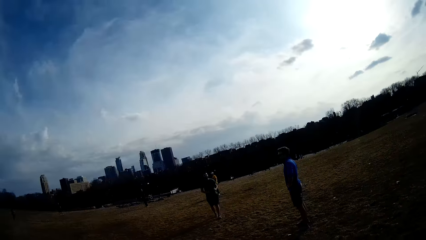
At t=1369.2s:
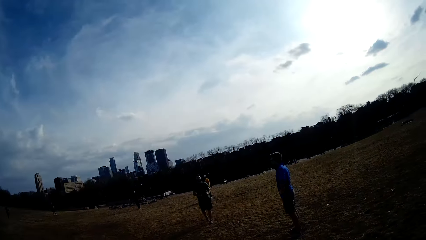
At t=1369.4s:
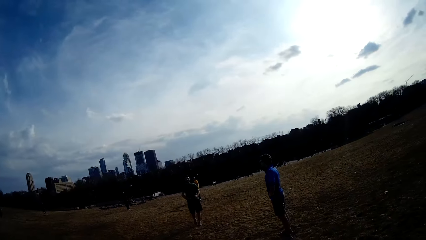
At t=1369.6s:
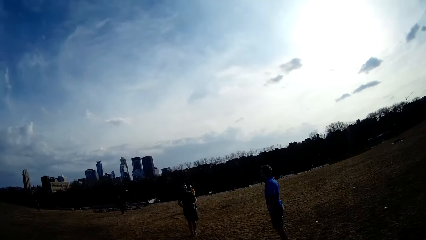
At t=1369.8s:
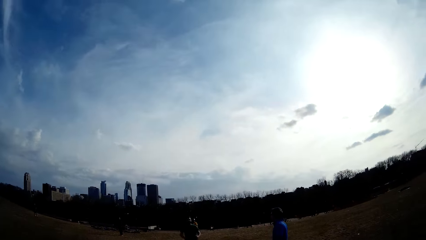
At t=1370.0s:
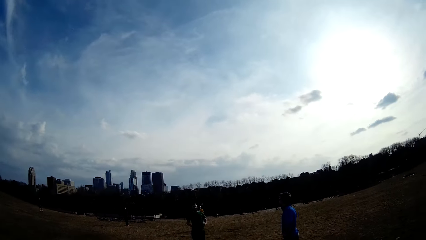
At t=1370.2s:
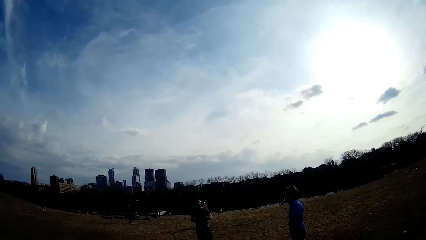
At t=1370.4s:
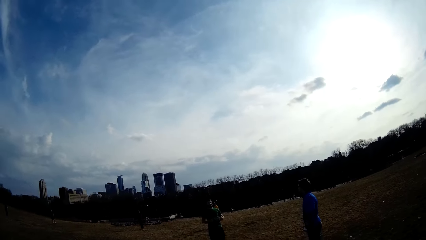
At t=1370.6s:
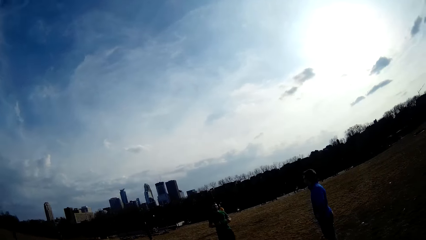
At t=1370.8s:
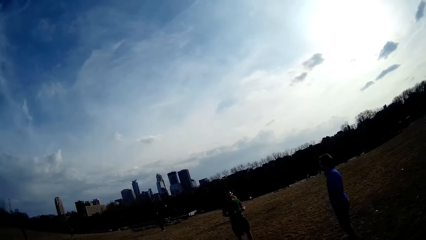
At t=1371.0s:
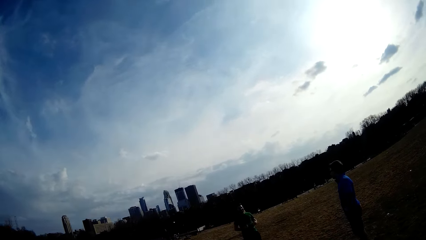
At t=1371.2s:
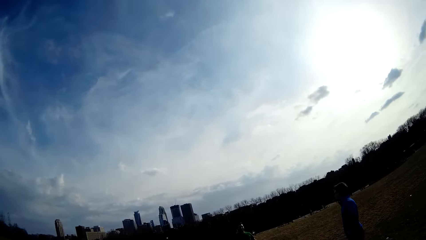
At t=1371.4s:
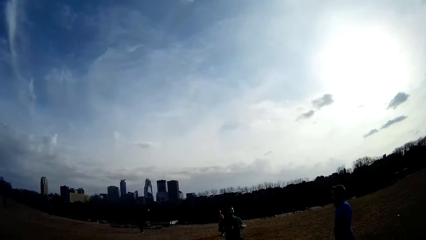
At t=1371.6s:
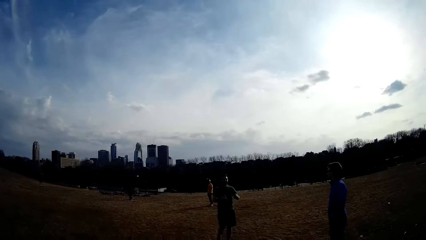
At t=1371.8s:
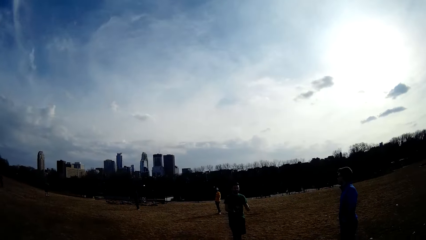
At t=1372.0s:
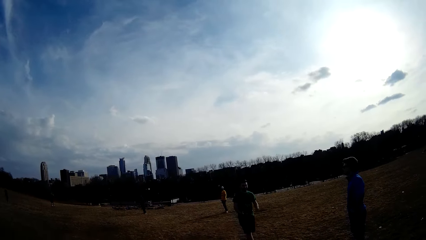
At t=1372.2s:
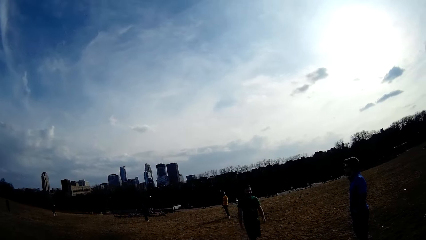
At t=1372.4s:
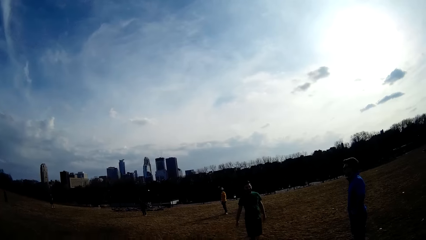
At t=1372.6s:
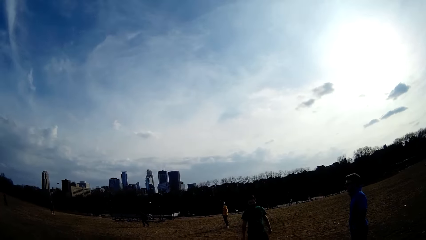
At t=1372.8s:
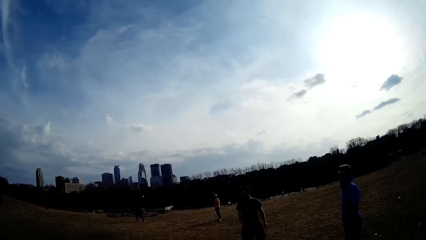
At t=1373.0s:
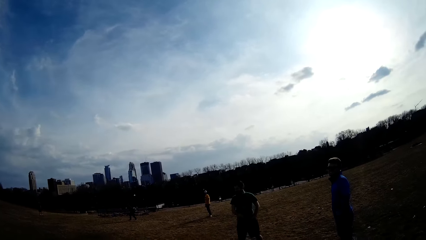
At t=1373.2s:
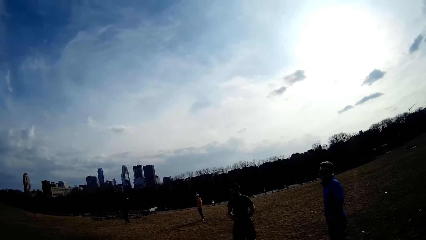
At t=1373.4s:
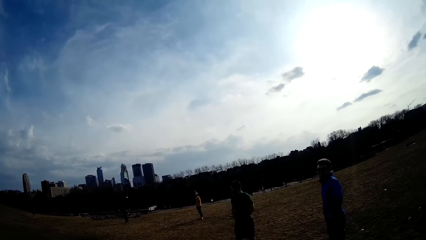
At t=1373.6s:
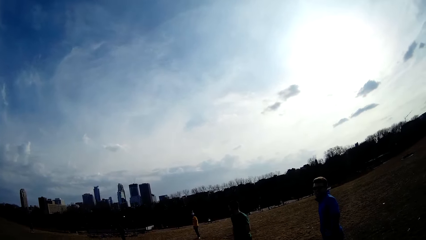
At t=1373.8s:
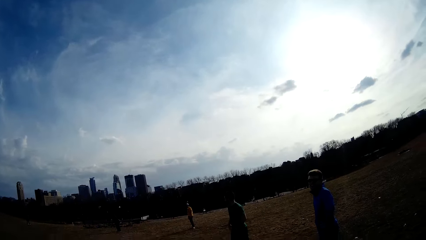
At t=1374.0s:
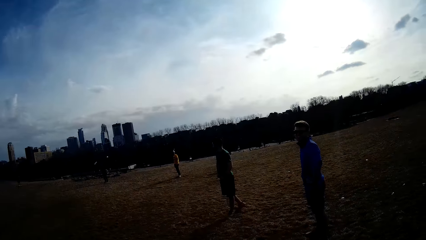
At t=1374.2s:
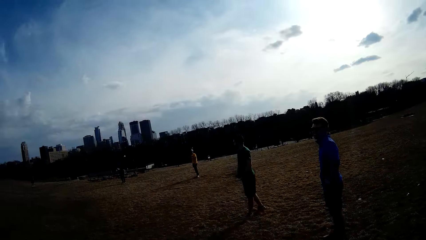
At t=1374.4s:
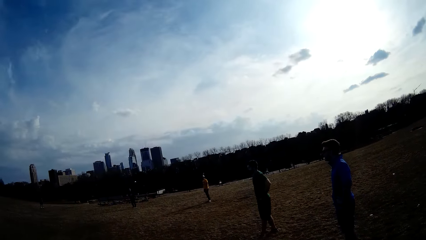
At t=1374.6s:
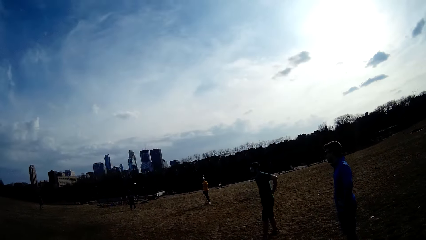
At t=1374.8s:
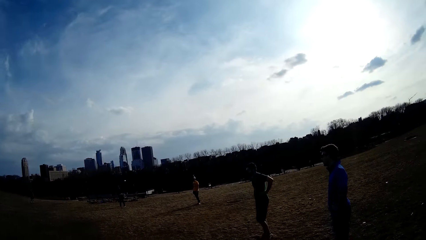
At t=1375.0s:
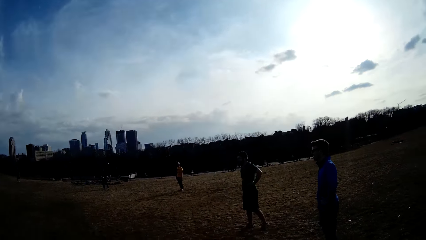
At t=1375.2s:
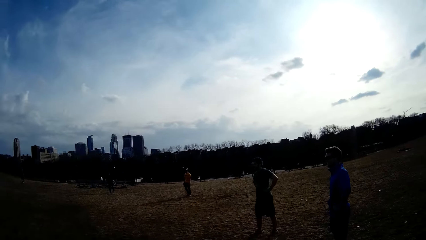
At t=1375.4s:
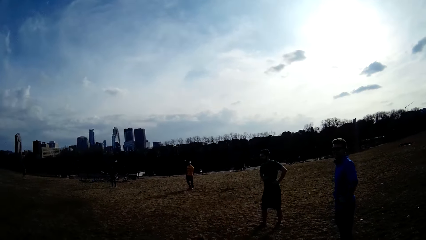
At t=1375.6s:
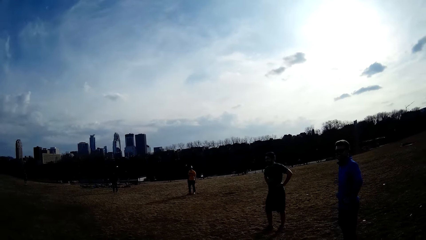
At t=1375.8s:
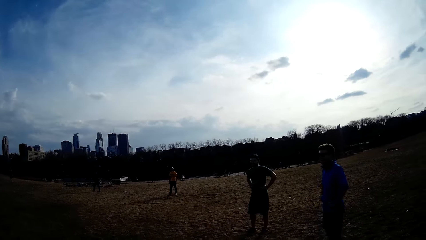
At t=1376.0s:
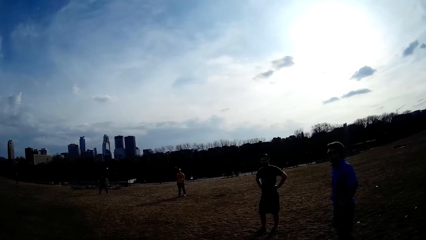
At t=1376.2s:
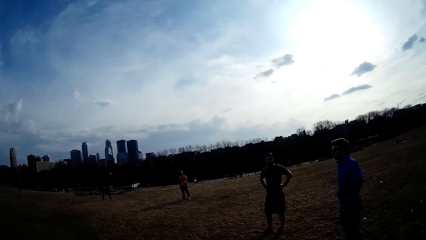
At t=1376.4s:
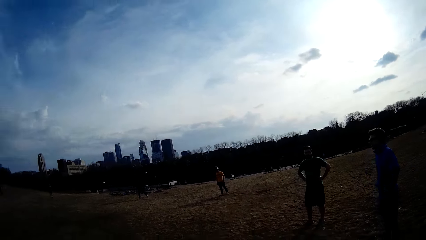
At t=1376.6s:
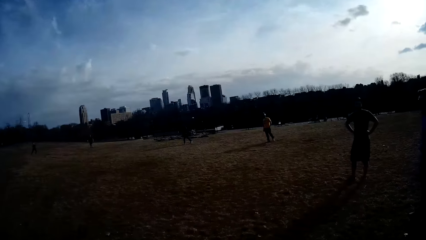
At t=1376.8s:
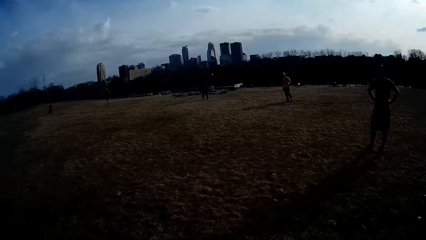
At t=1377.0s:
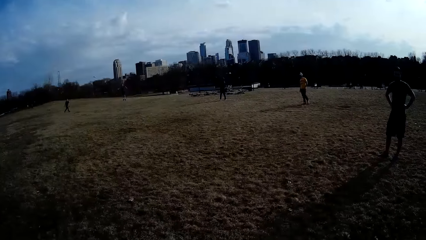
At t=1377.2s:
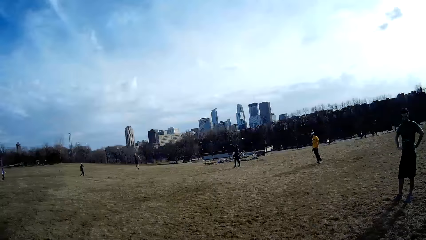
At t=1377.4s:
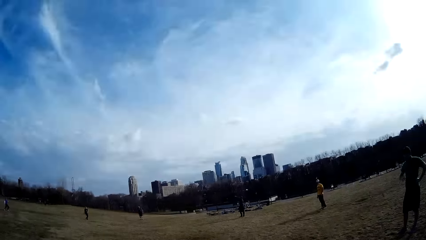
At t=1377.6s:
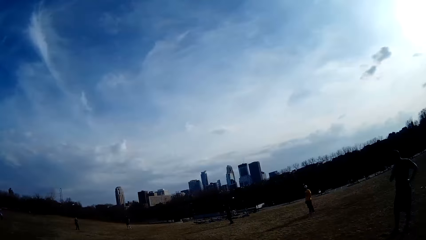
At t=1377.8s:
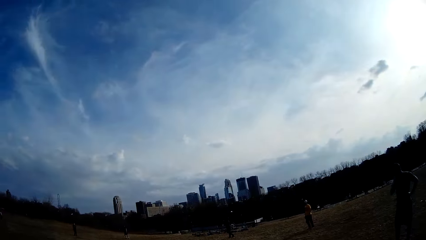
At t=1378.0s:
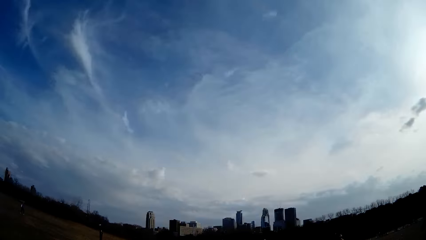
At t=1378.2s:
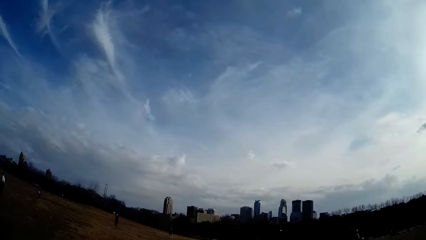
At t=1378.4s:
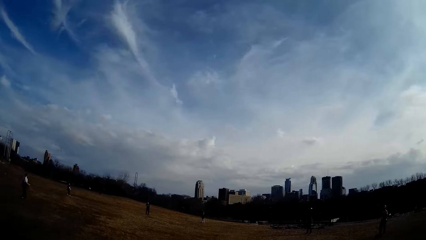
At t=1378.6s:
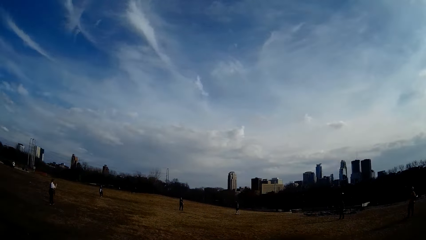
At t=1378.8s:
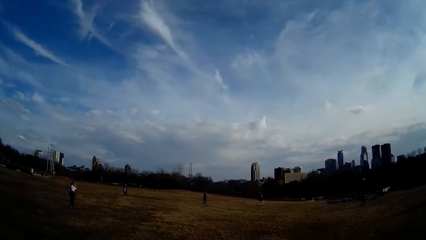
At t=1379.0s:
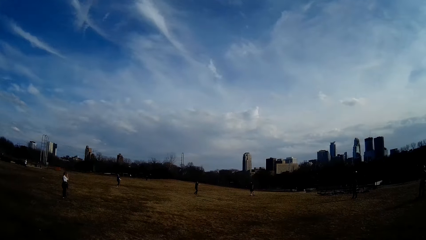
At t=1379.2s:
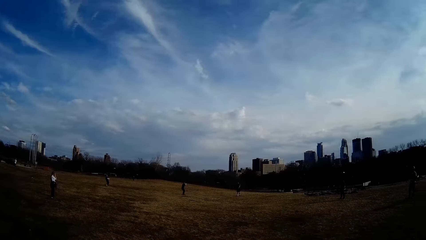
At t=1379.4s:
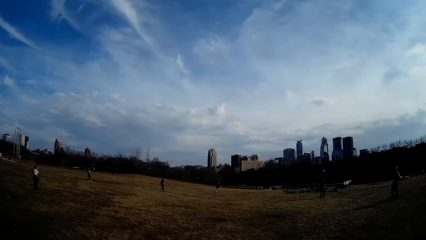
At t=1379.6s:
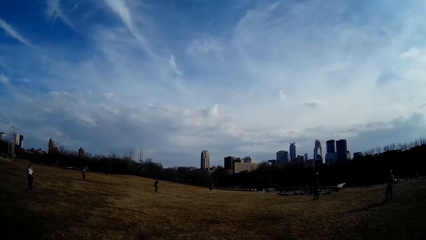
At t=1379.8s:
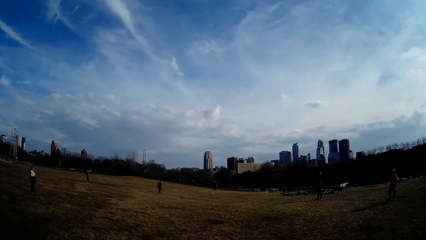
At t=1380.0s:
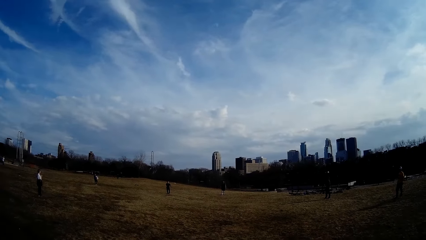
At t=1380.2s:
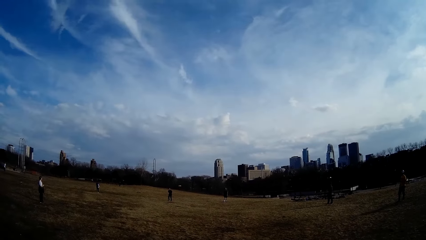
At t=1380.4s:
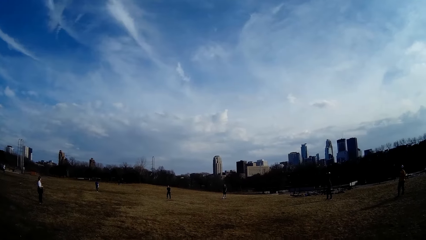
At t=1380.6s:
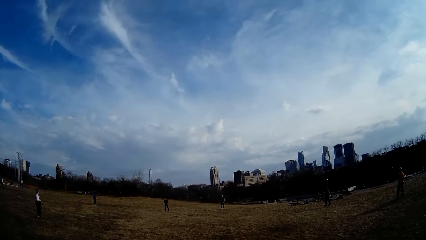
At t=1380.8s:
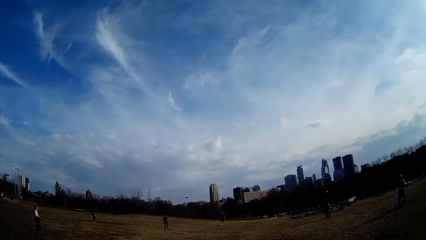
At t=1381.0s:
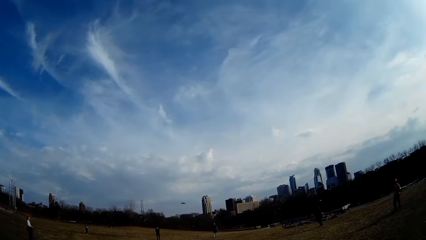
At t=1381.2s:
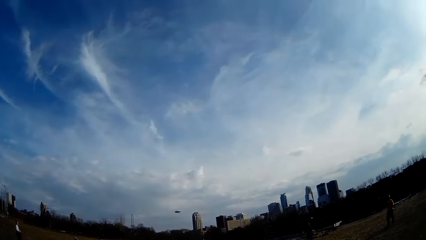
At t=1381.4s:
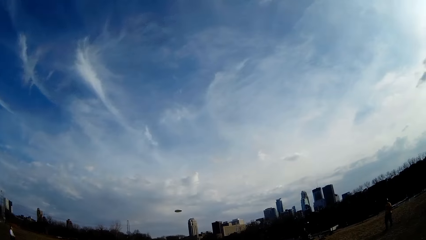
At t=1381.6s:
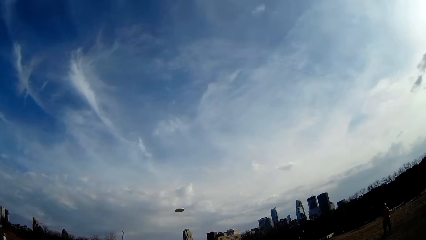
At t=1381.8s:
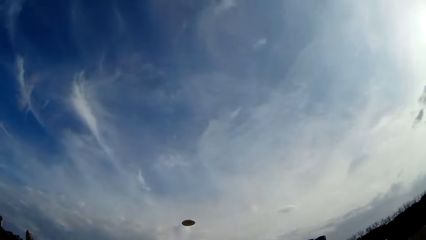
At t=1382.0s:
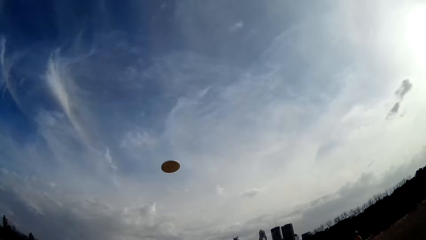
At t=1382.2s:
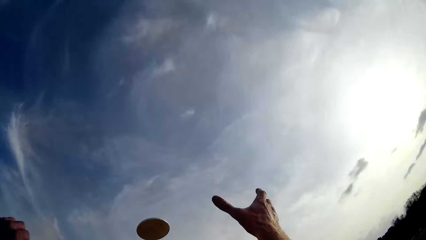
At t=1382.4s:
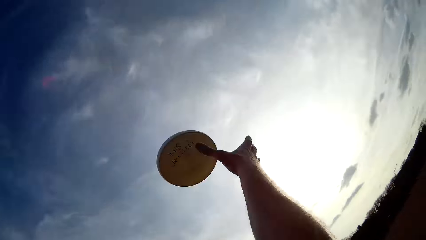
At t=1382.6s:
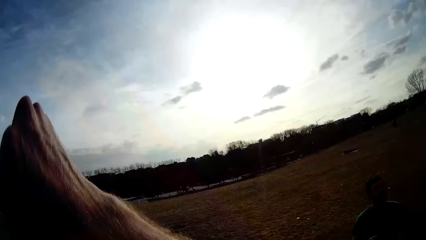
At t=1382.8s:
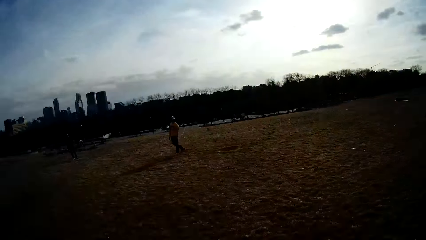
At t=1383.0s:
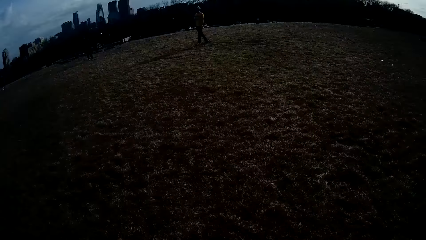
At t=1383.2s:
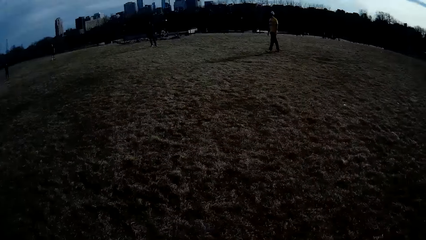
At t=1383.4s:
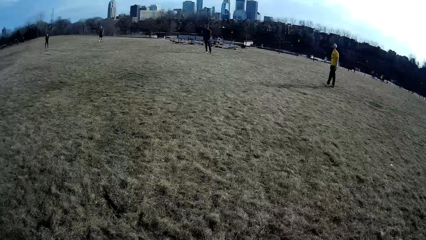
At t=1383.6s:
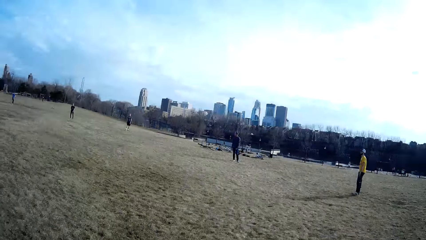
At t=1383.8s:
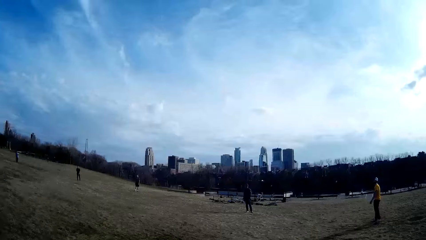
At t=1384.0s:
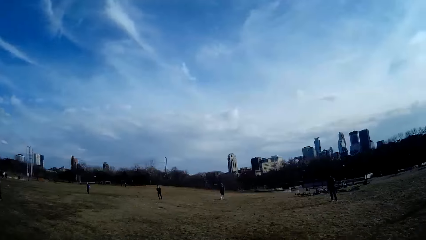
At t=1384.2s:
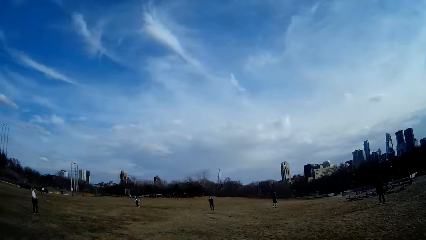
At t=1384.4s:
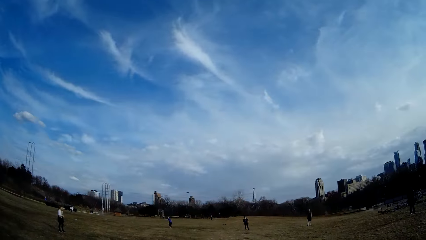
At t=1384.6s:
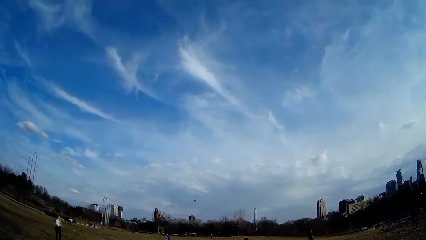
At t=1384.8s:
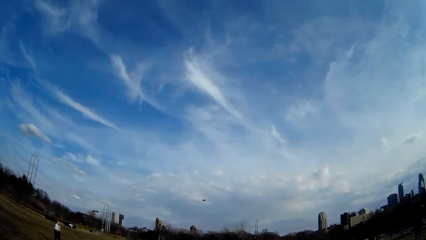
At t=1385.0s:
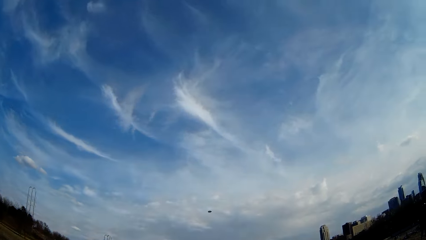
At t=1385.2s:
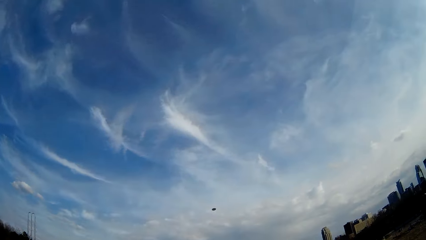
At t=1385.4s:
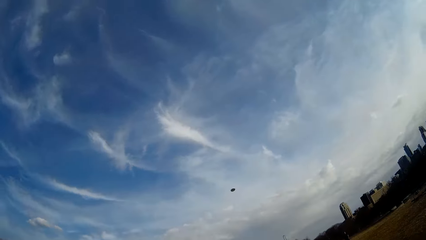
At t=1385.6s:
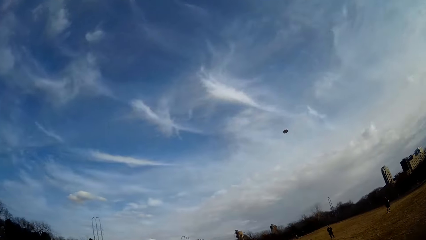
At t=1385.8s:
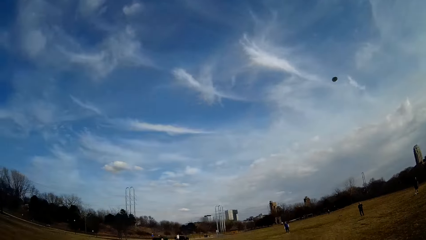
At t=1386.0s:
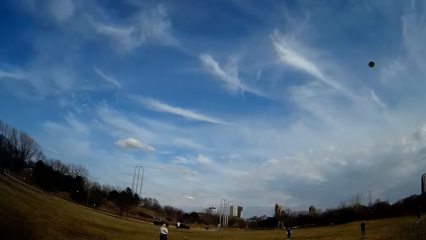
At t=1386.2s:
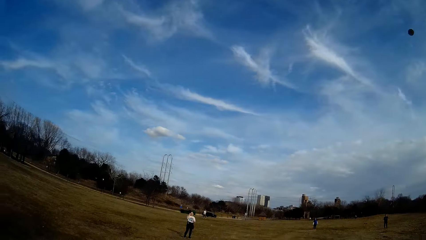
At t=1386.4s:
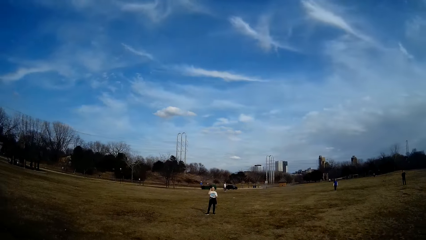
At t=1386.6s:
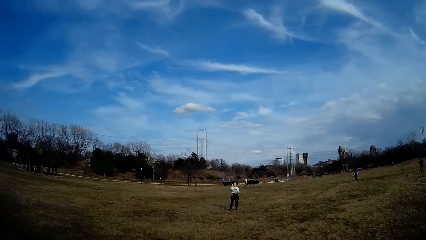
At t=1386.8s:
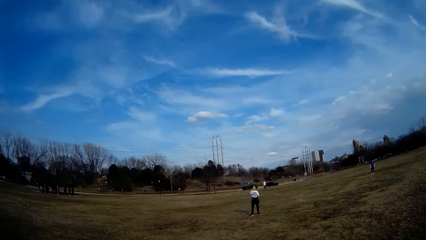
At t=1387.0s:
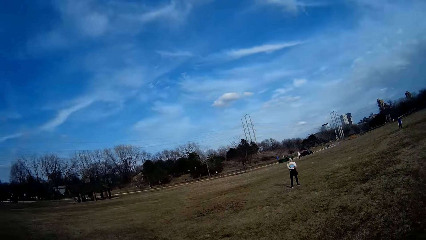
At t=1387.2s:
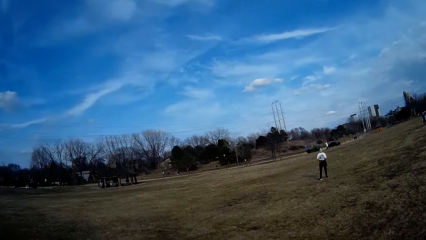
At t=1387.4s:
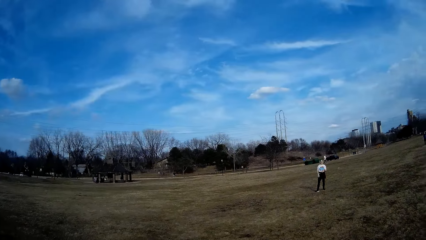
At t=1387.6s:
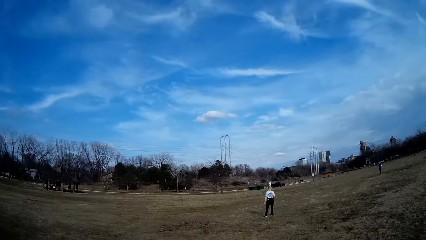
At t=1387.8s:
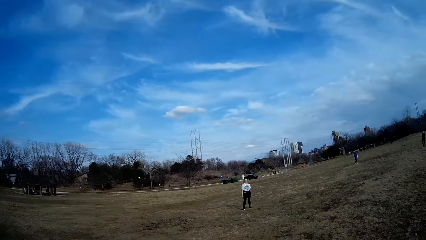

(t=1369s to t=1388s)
A person stands on the playground. A man throws the flying disc. Another man catches the flying disc with his hand and throws the flying disc. Another person plays handball with other persons on the playground. The camera wearer tries to catch the flying disc with his right hand. He plays a handball game on the playground.
